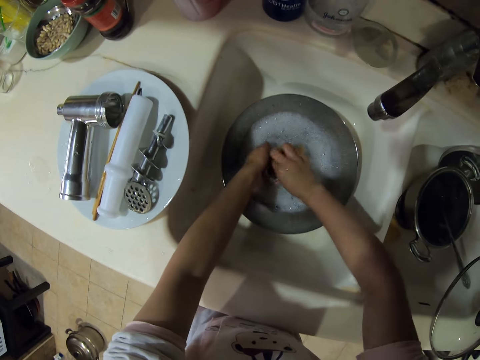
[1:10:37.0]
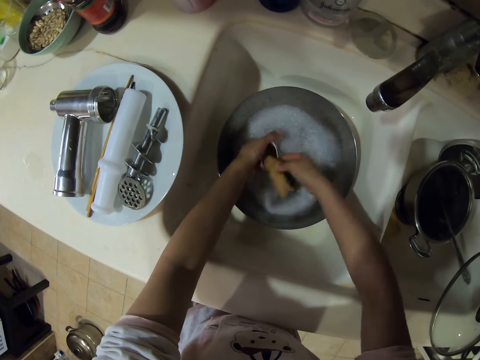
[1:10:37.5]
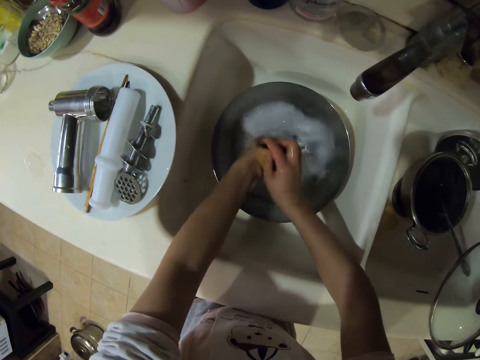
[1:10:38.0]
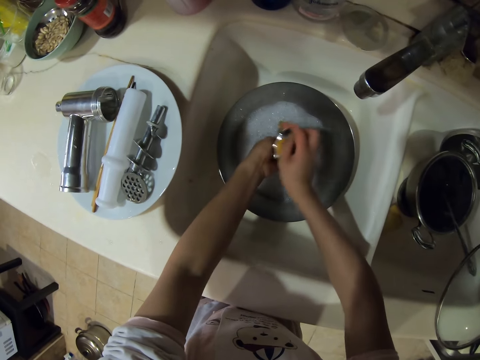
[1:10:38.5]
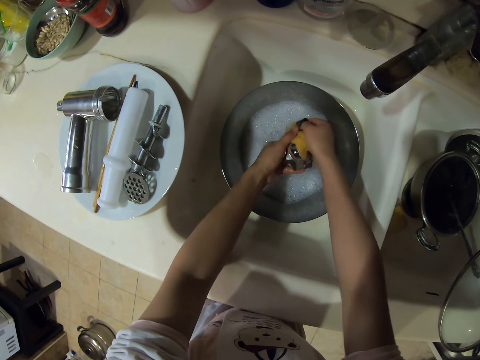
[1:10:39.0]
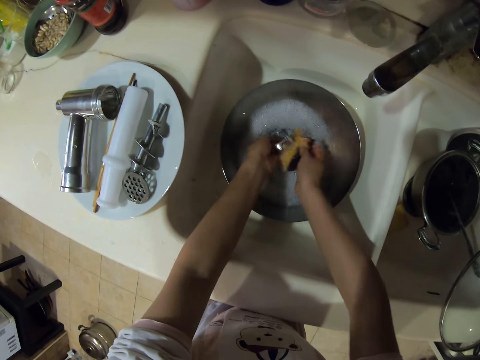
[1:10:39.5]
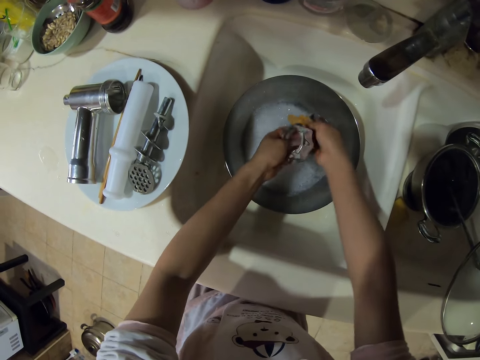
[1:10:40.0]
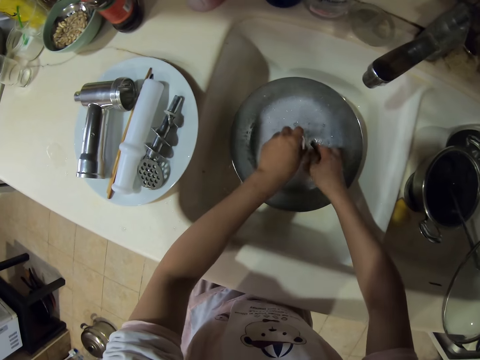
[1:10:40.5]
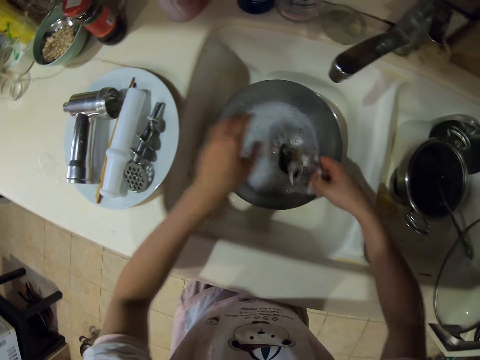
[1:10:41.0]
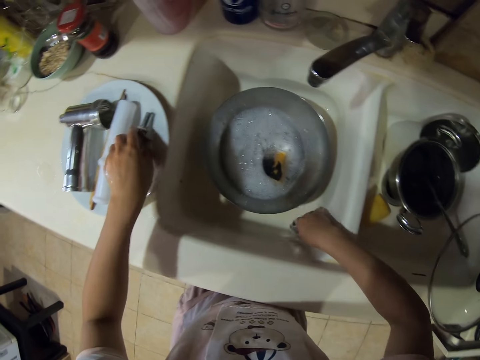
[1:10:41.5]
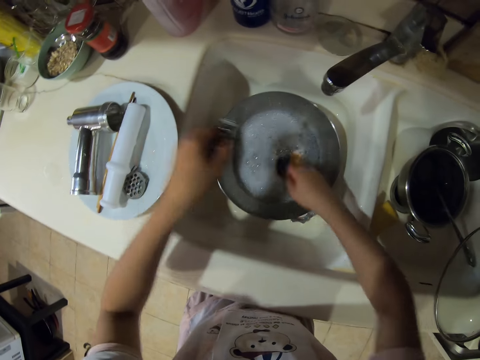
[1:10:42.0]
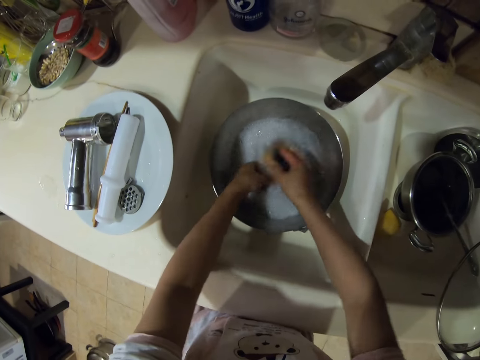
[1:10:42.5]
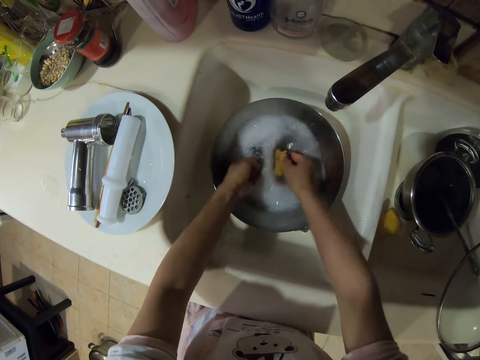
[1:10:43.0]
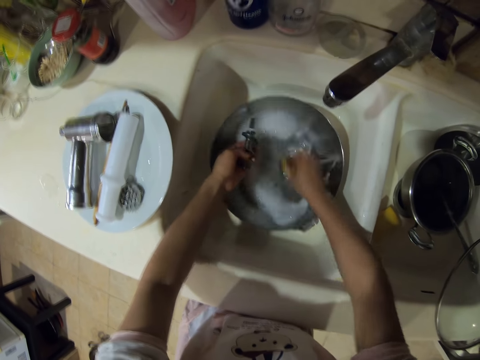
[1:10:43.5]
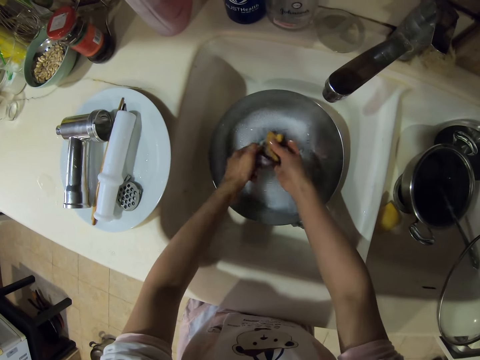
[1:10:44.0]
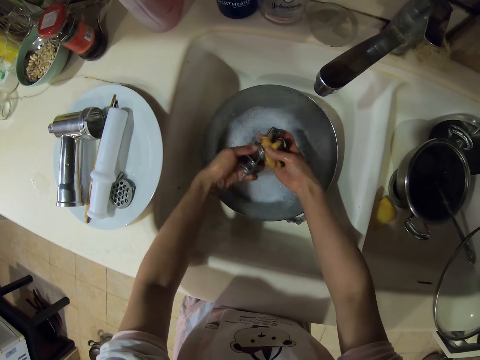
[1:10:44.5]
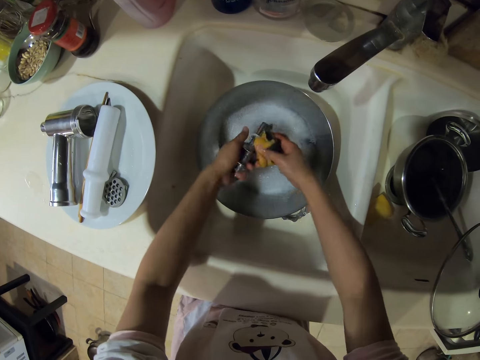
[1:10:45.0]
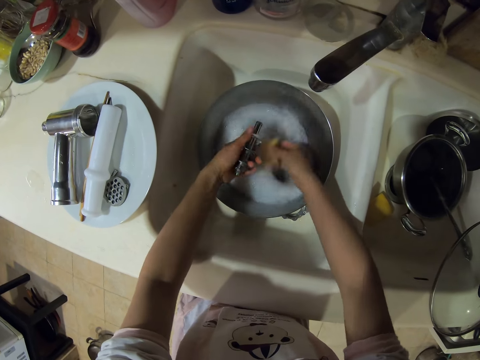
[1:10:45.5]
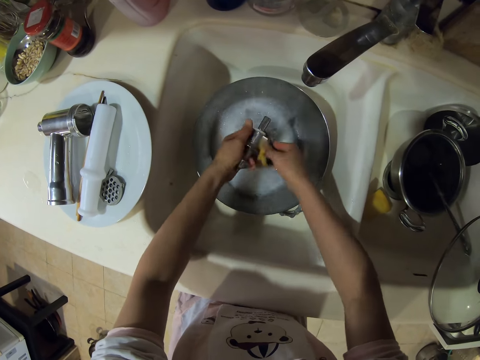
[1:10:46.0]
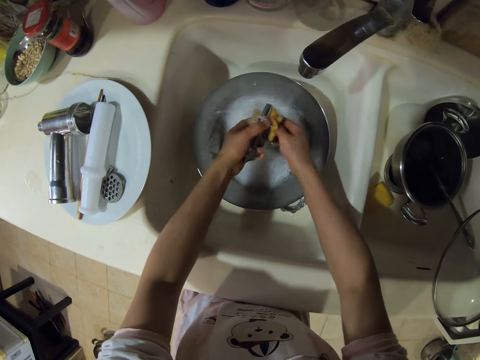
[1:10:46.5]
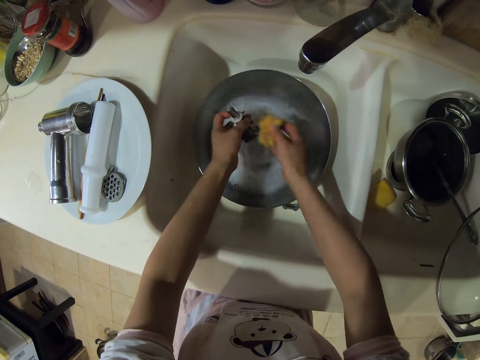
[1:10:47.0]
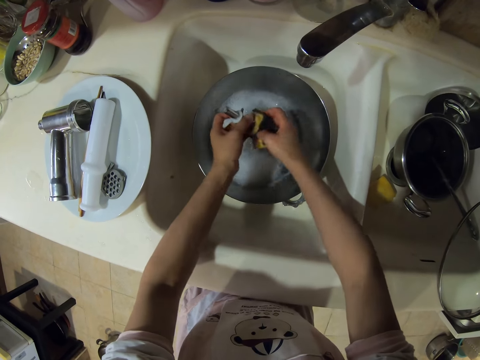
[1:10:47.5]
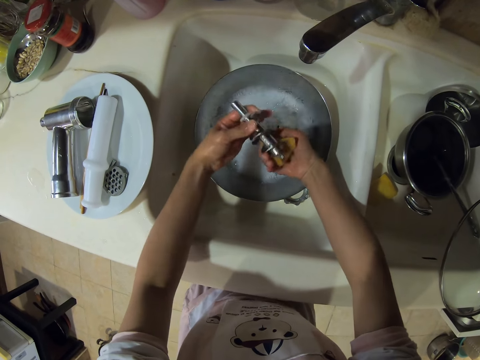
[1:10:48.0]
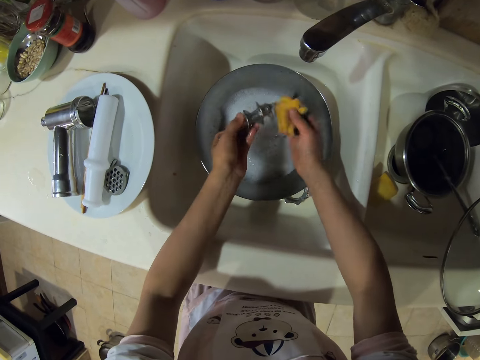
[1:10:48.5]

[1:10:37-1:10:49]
The camera wearer washes the screw ring or grinder plate. They put the screw ring in the sink, take the blade and wash the blade.

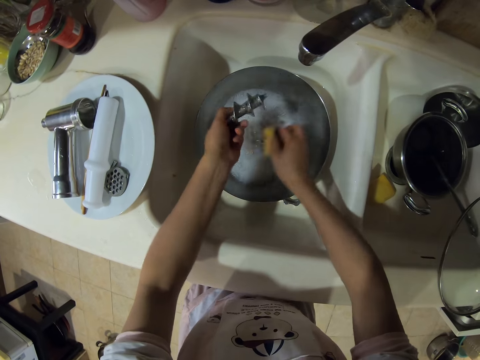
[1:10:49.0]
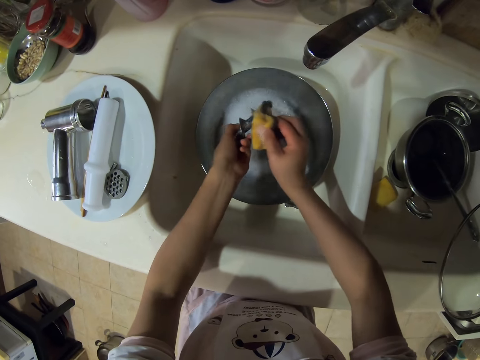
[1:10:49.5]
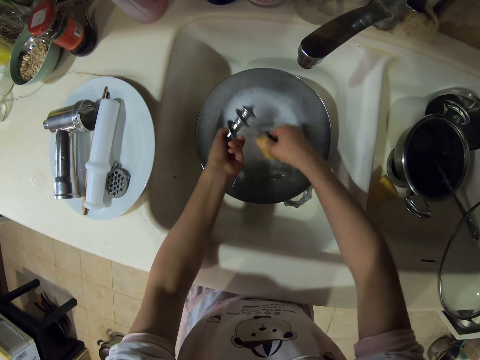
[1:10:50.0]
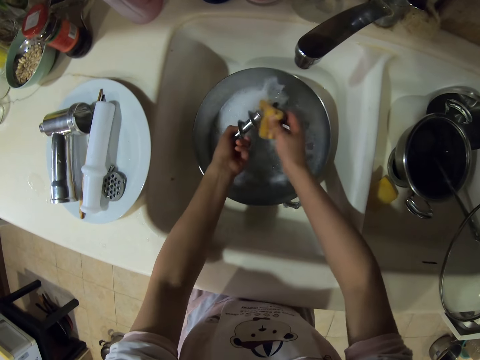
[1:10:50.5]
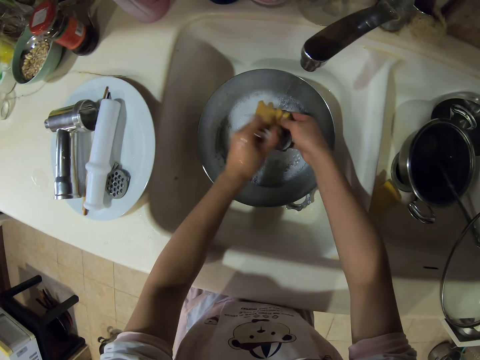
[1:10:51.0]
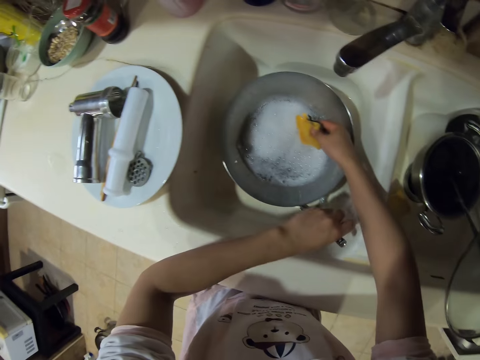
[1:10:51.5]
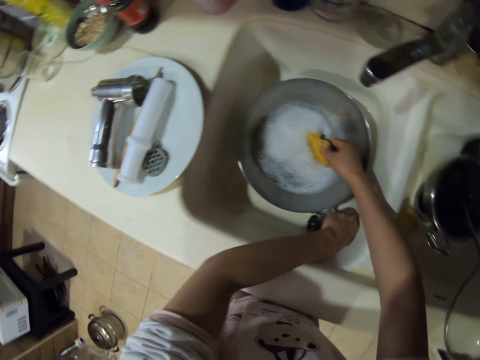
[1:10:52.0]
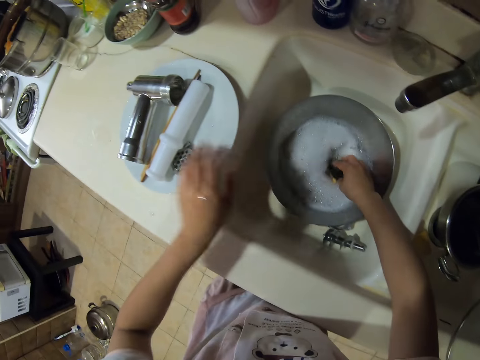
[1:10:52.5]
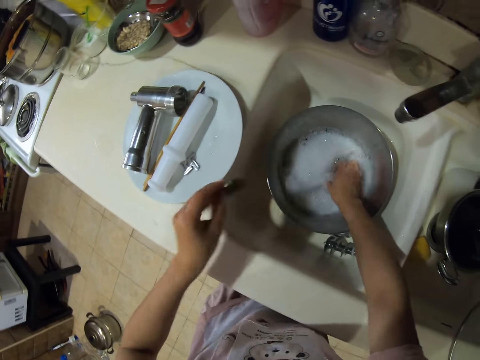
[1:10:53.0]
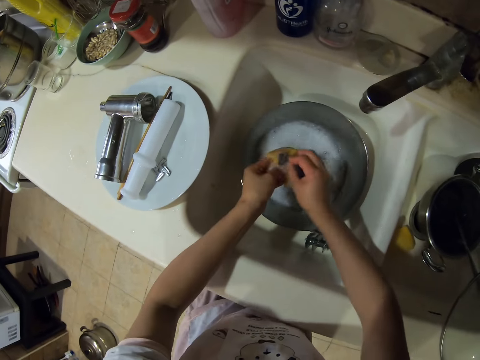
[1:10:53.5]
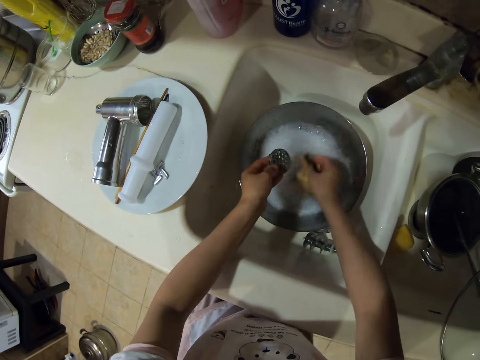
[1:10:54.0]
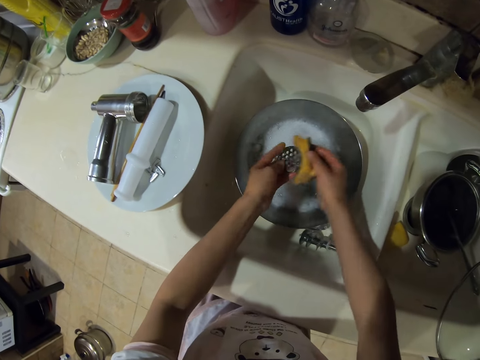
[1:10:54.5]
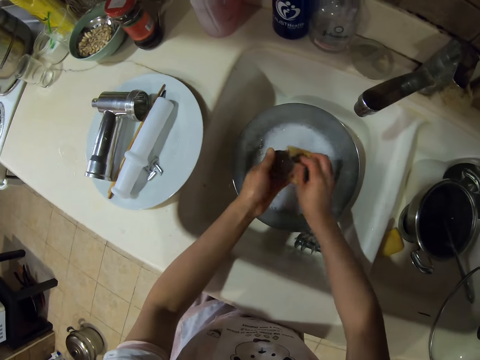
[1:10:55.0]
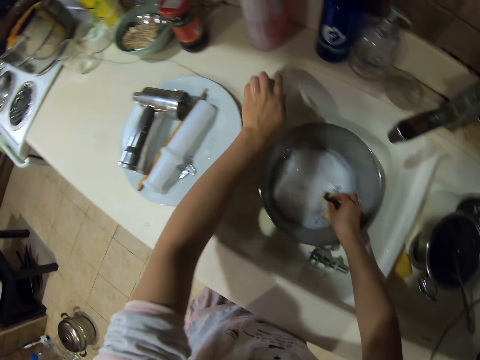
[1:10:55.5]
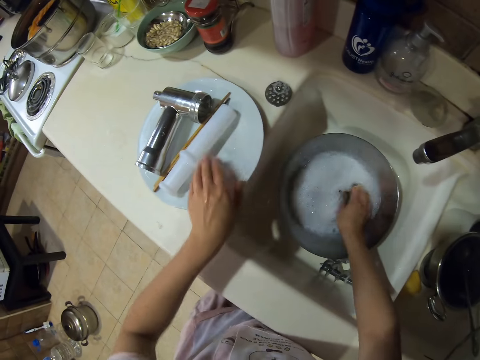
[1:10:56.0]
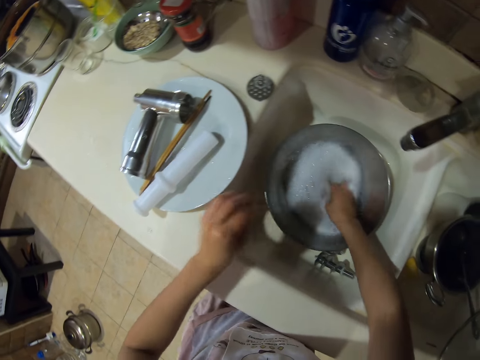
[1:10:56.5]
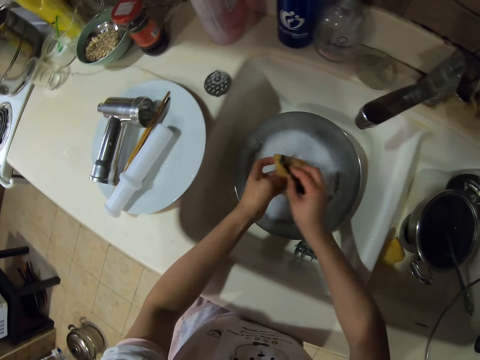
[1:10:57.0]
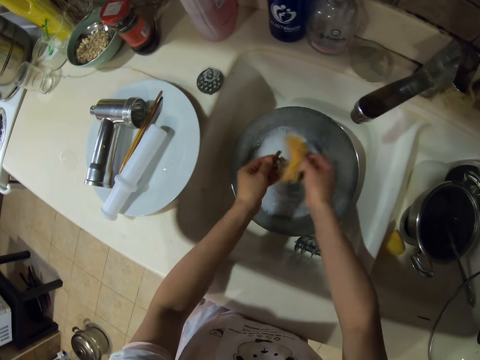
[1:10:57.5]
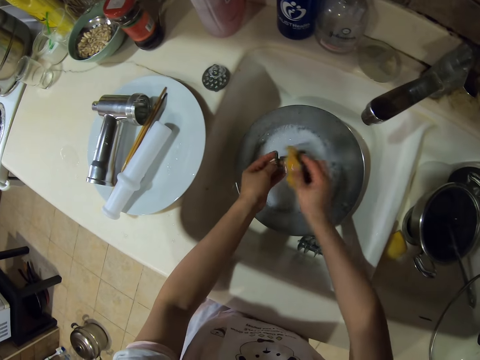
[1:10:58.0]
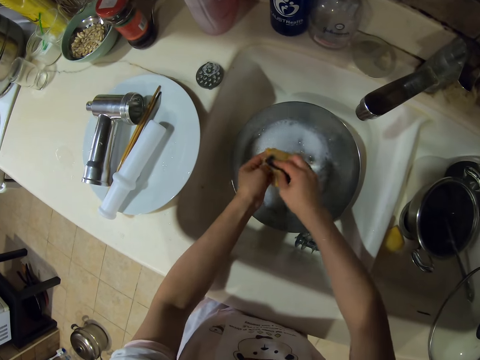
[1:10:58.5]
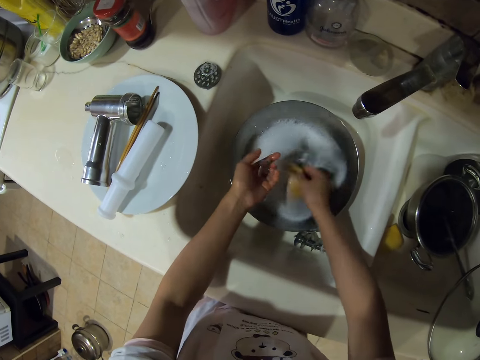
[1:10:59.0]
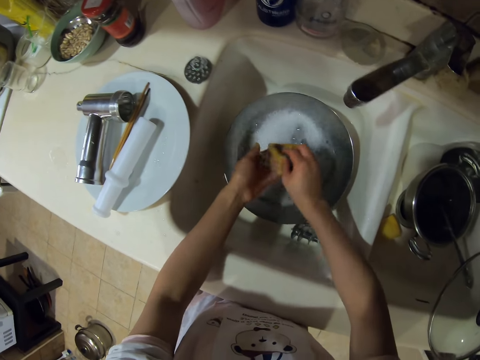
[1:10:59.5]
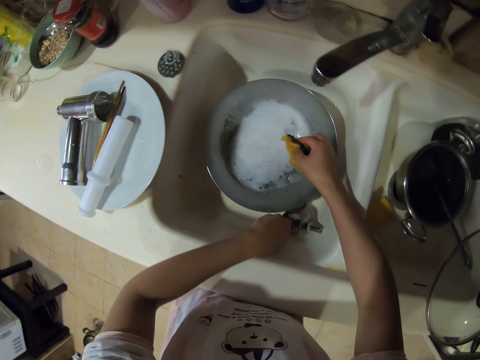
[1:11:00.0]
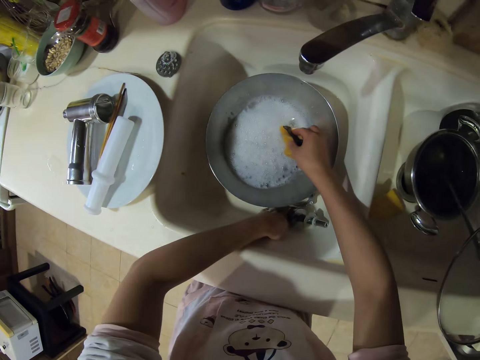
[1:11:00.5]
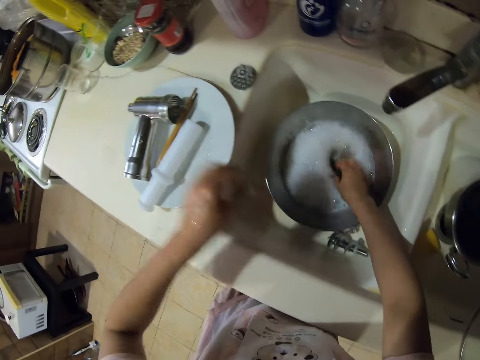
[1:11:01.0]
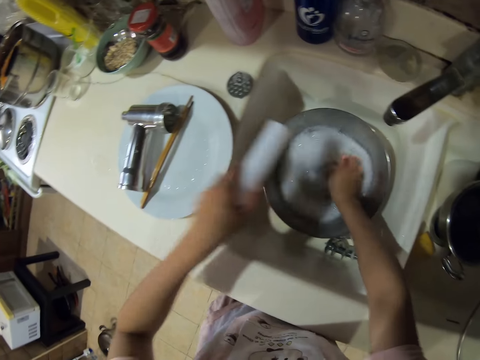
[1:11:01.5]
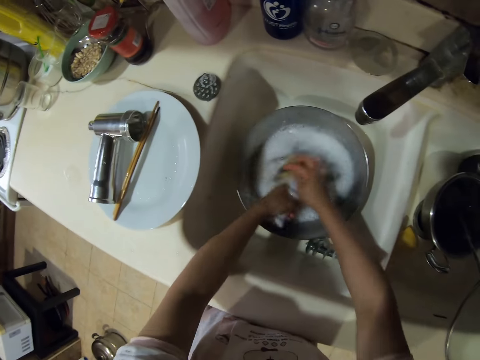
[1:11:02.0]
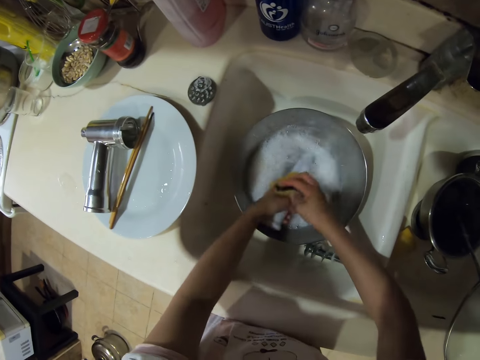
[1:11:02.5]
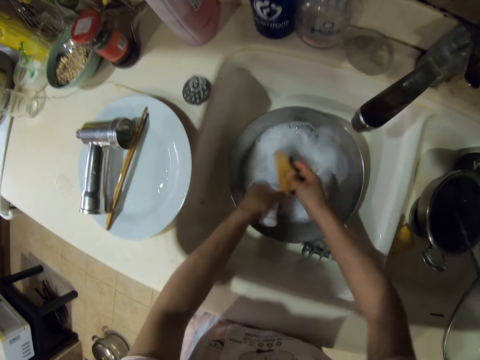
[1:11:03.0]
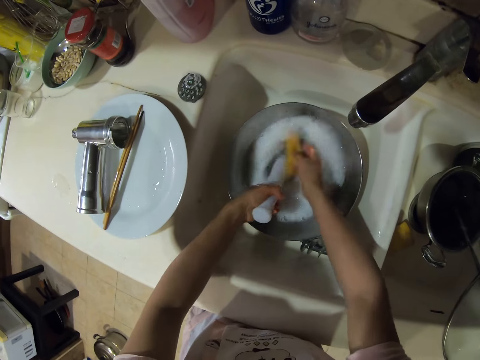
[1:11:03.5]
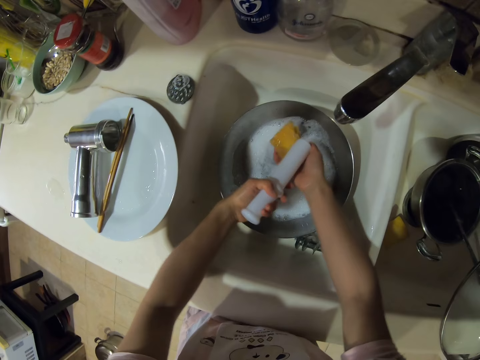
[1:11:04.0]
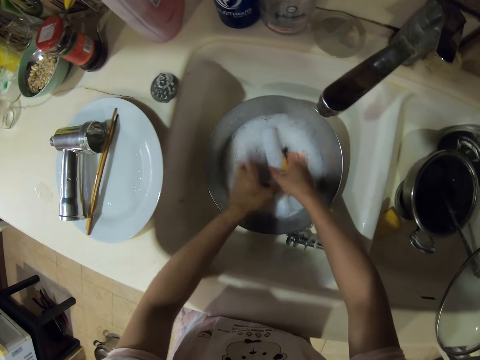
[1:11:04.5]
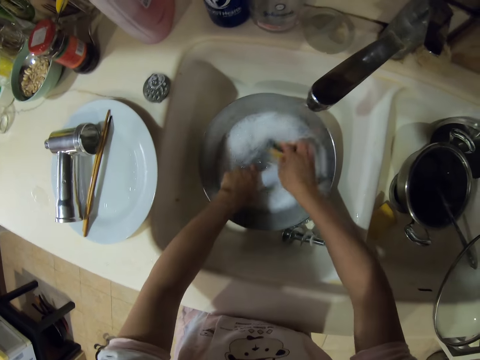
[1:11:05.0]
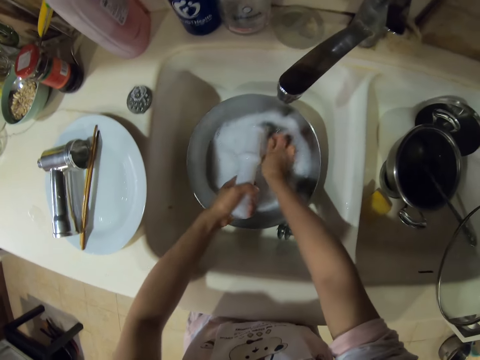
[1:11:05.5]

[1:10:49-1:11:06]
The camera wearer puts the blade in the sink. They take the nozzle, wash the nozzle and put the nozzle on the cabinet. They take the blade, wash the blade and put the blade in the sink. They take the stuffing tube and wash the stuffing tube.
